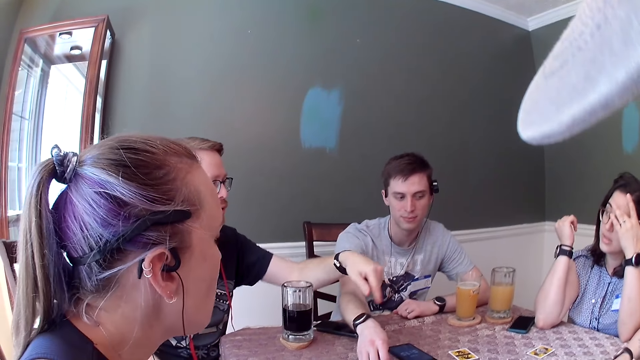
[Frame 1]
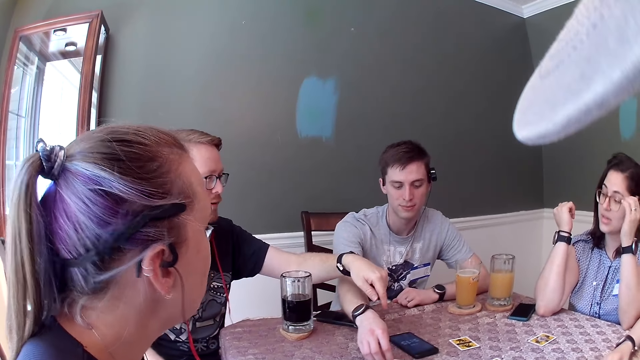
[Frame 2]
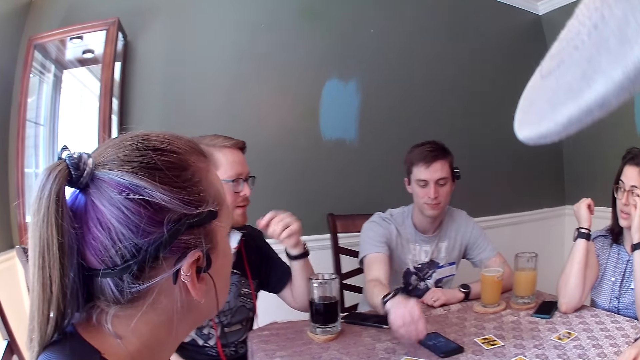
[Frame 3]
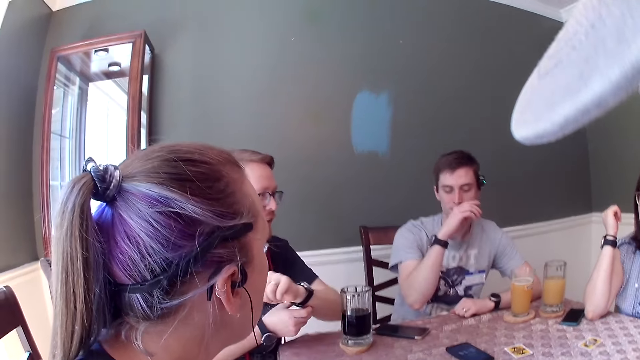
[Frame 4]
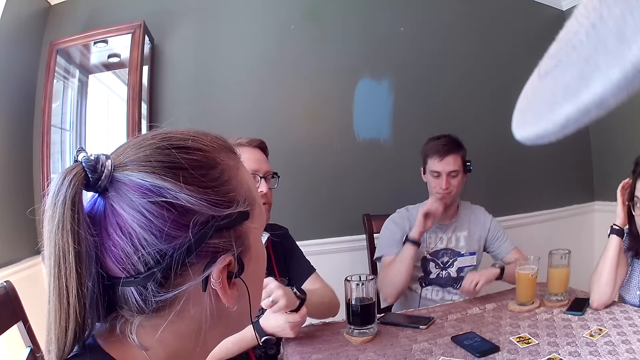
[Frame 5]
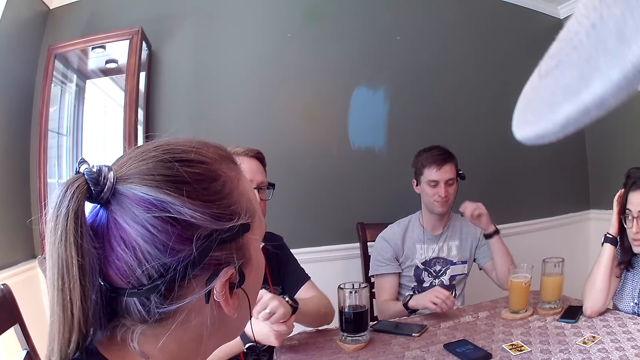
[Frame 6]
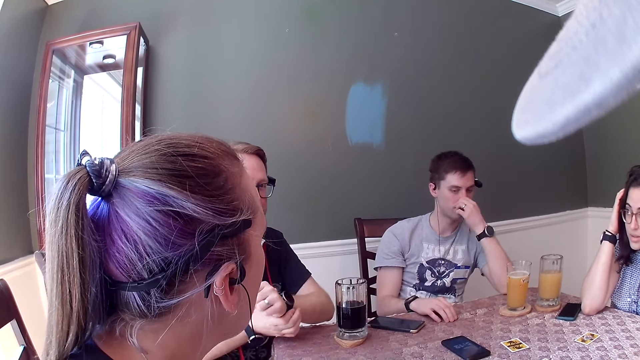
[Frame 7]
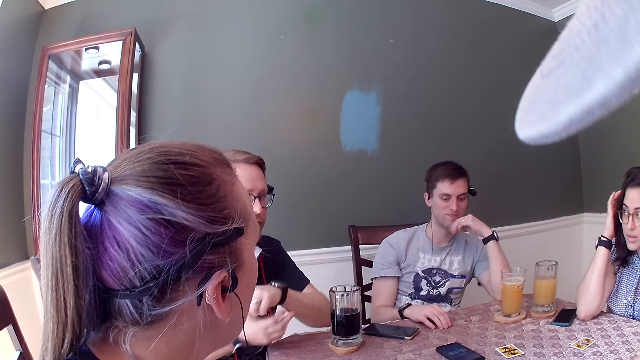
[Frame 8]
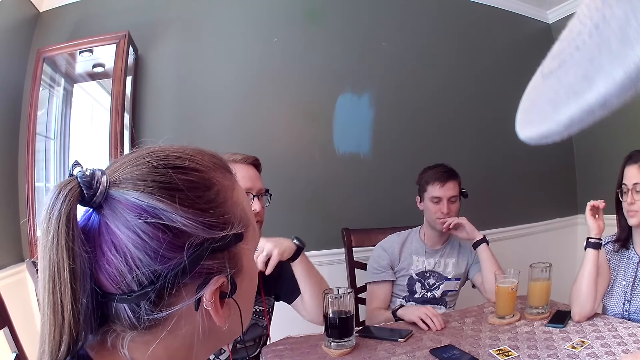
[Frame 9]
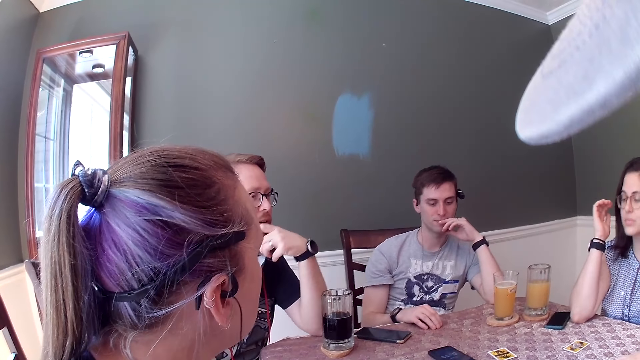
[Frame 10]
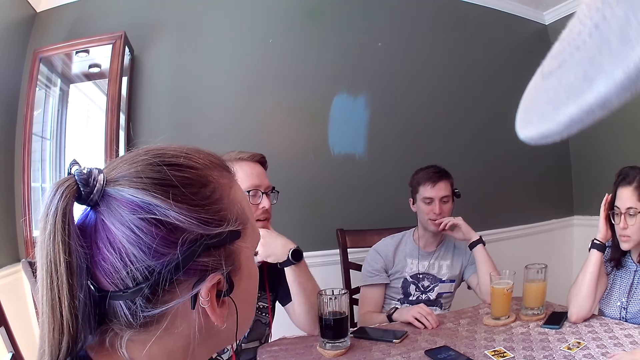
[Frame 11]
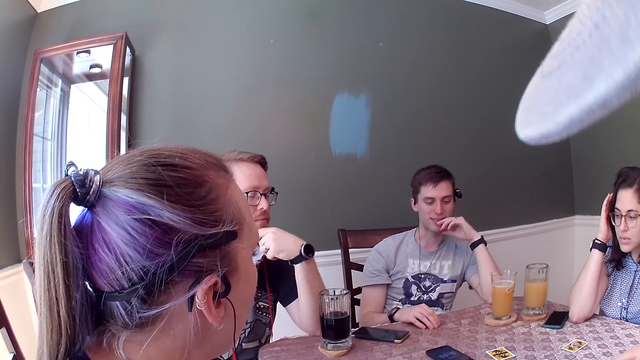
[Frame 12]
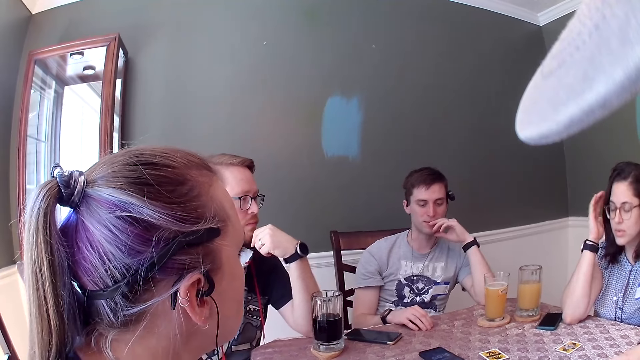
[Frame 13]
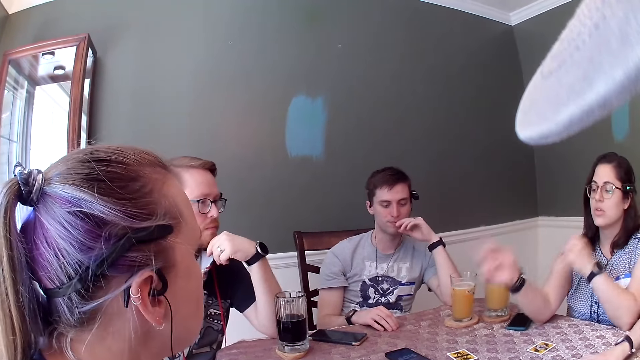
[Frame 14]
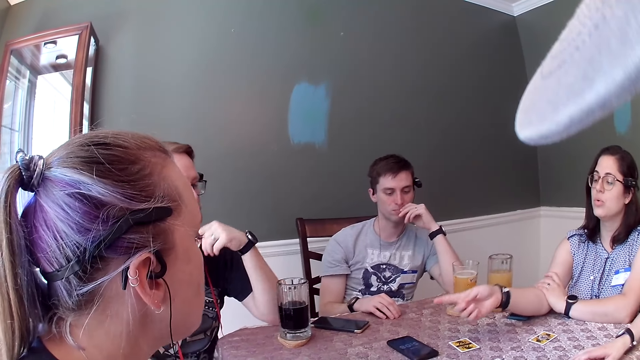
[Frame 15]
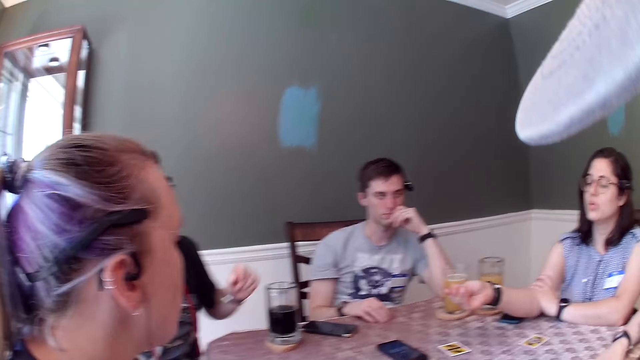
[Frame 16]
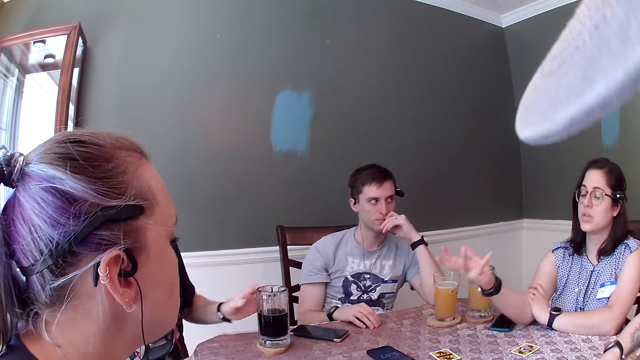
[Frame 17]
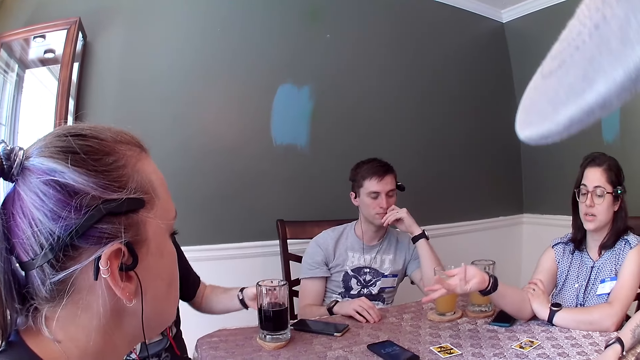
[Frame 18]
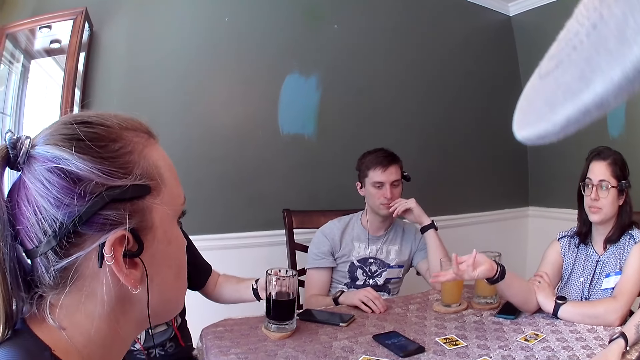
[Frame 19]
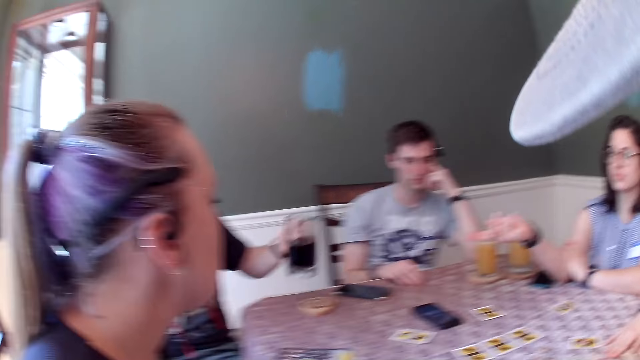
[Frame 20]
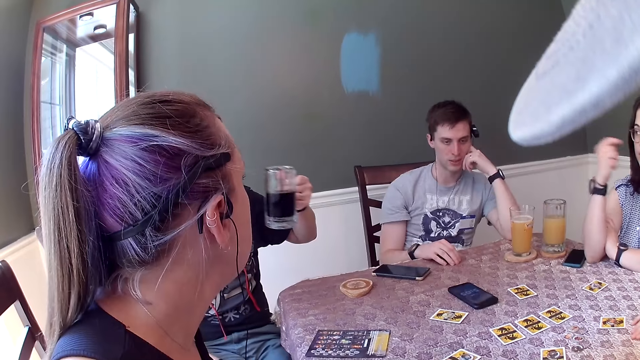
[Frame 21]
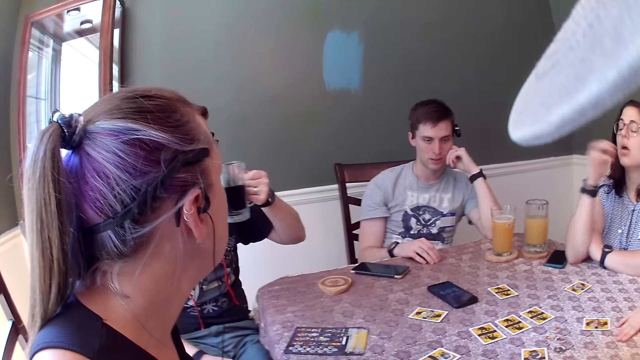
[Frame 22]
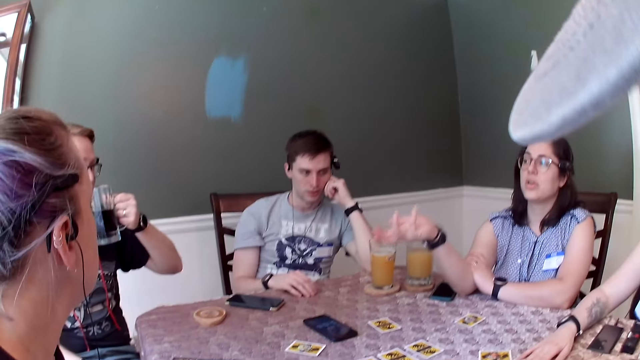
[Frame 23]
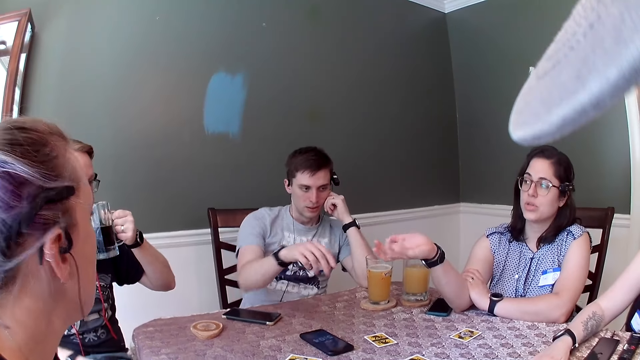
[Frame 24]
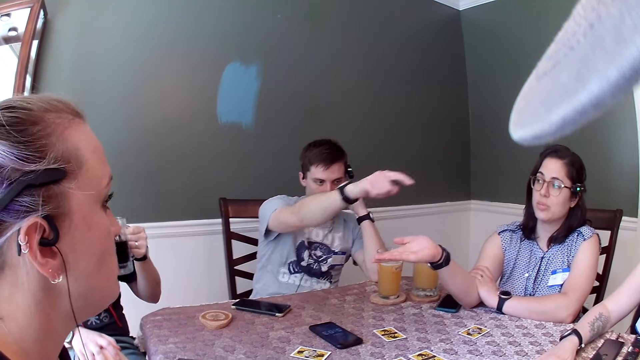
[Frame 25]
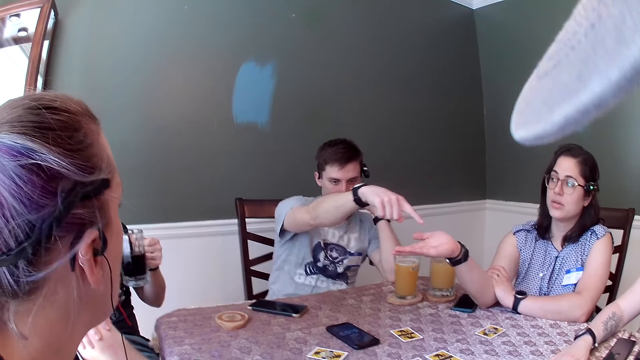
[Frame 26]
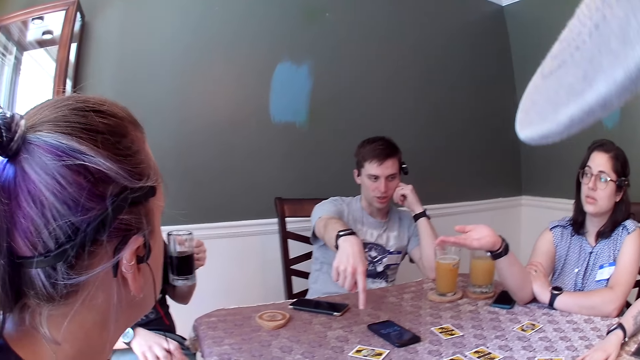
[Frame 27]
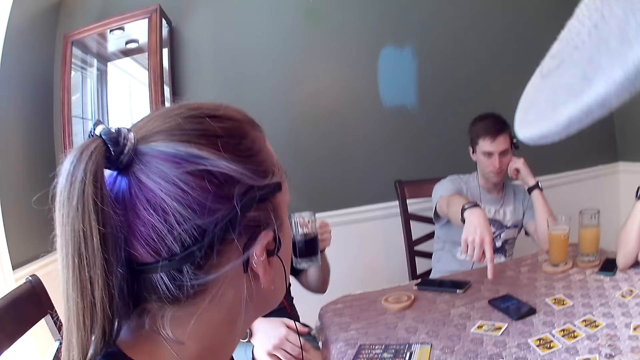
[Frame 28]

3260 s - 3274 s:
A man picks up a cup of drink from the table with his left hand. The man drinks from the cup.

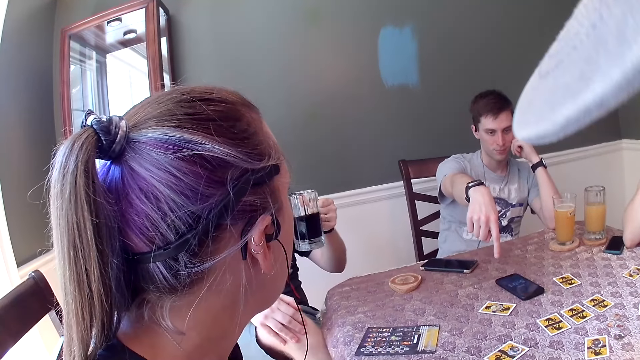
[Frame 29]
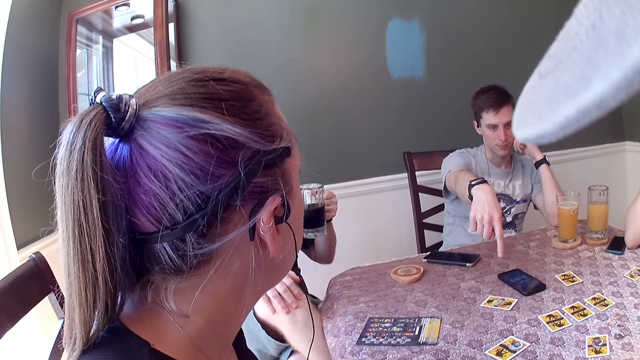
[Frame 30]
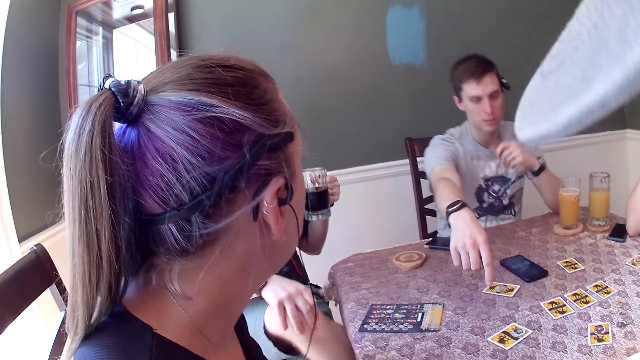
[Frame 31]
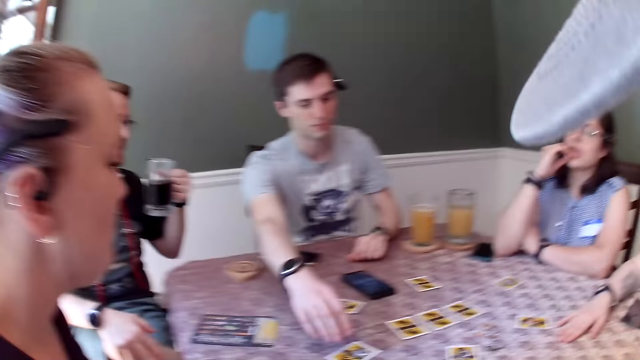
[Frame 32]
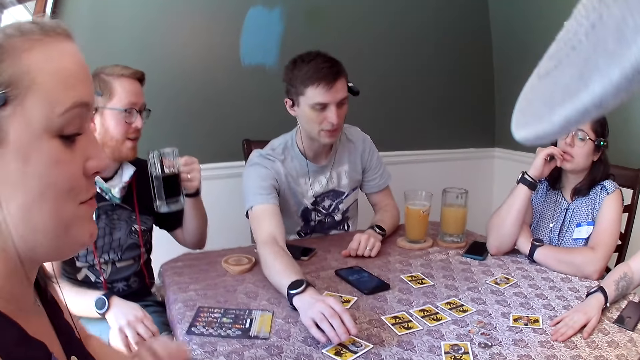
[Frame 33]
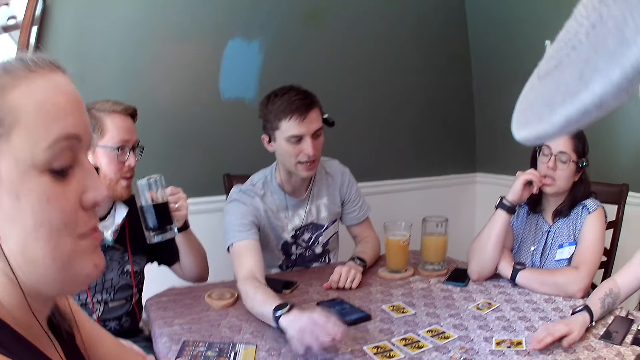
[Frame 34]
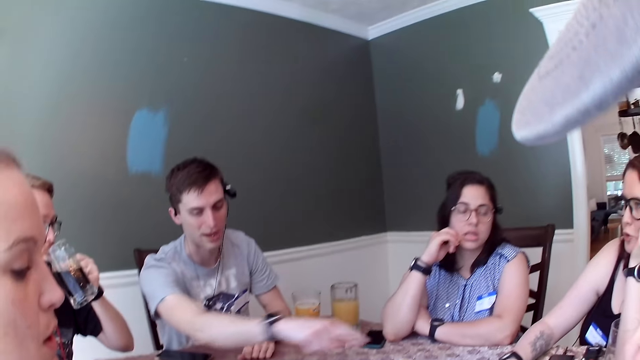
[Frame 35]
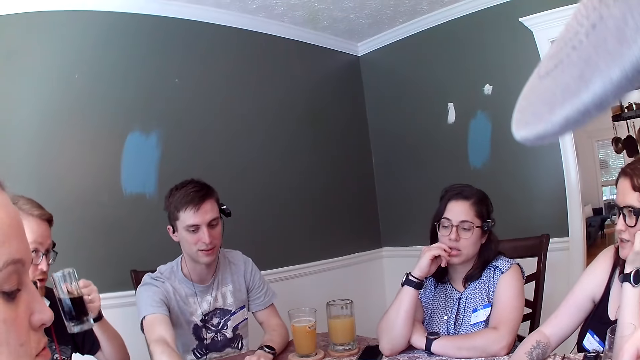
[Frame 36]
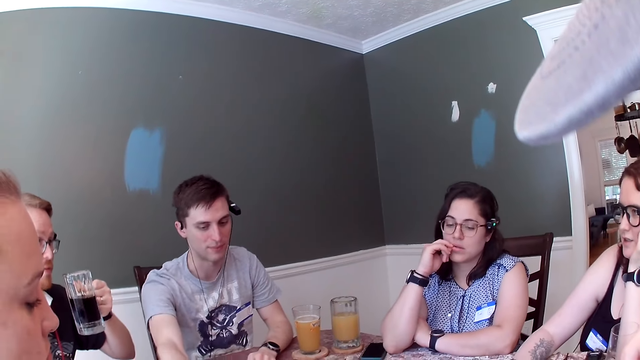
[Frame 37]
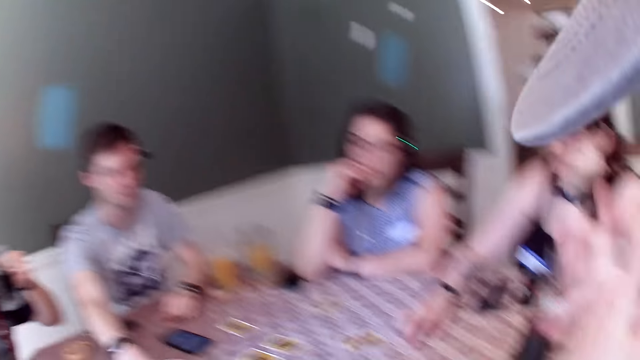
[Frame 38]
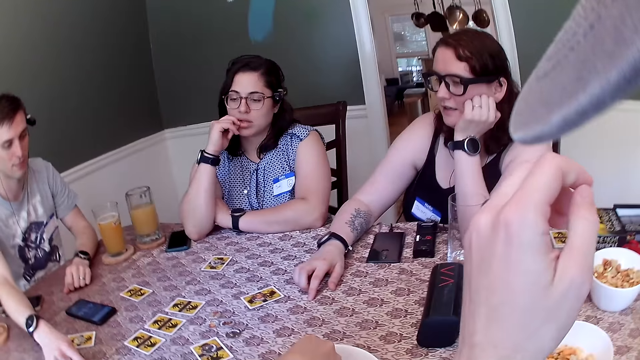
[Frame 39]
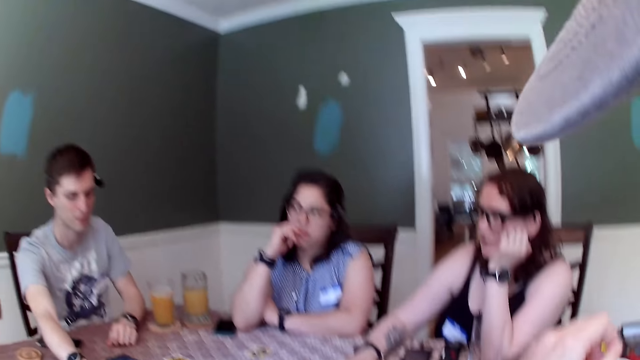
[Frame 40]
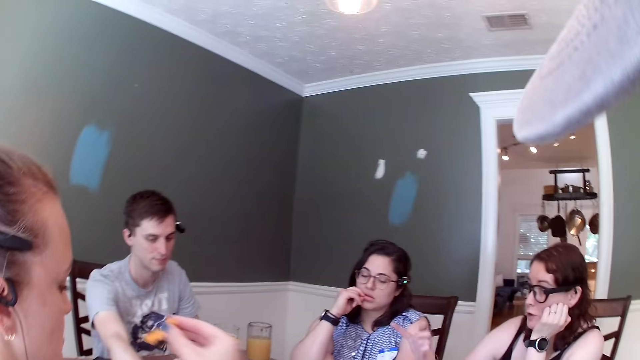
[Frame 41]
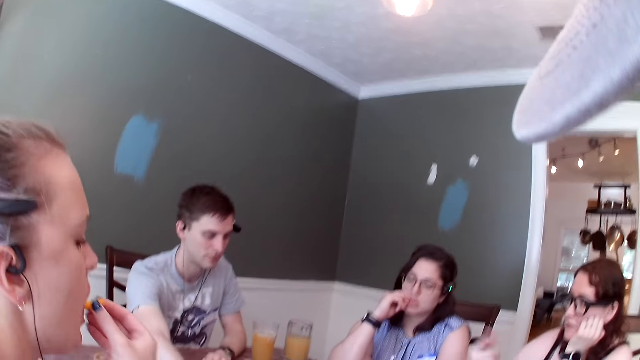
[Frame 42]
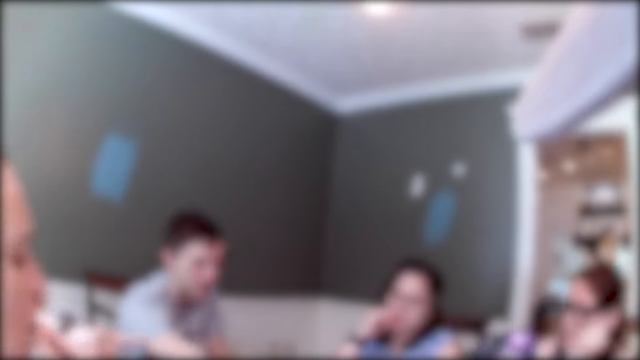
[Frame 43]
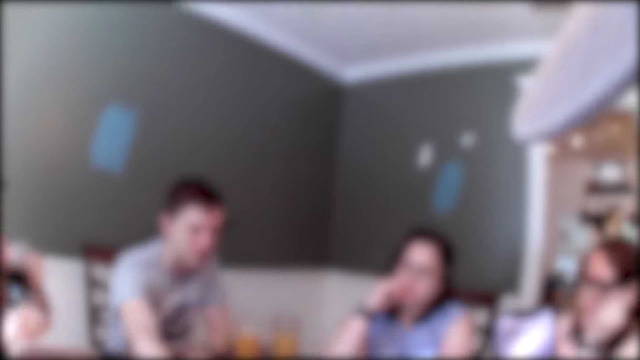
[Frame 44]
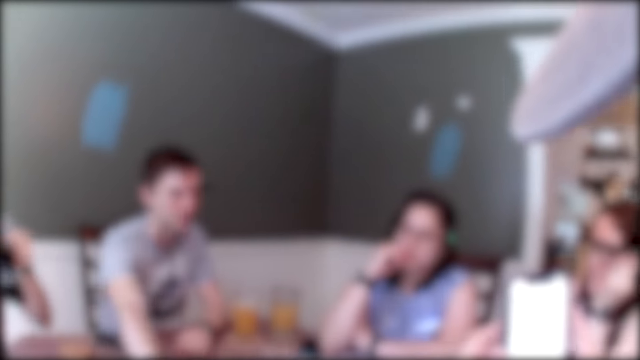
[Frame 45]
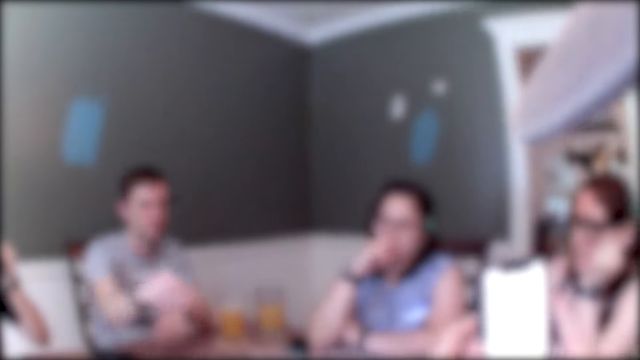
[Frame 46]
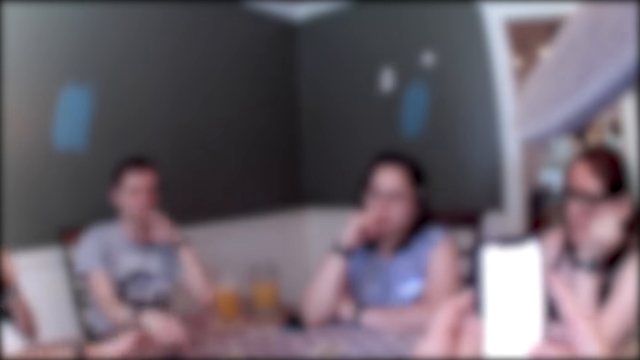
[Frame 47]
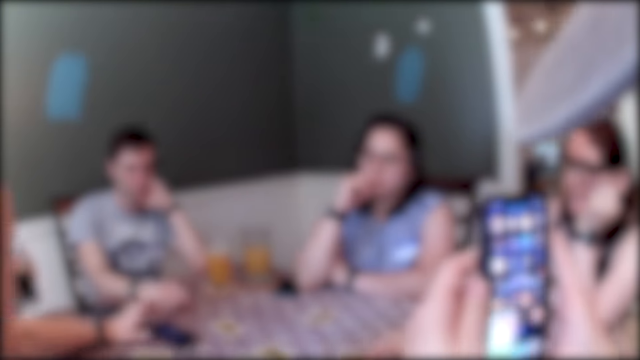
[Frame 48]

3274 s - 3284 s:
A man touches a card on the table with his right hand. Another man drinks from the cup. A woman eats a cheese puff. The camera wearer operates his phone with his right hand. He scrolls on the cell phone.
